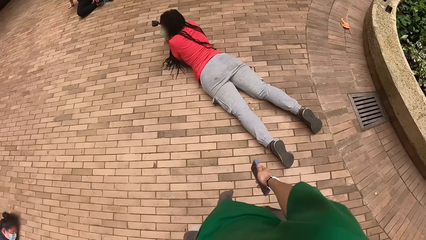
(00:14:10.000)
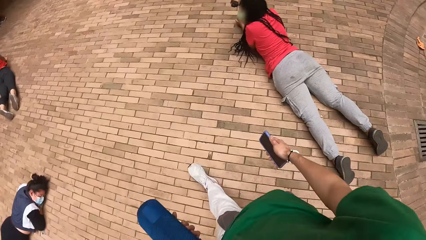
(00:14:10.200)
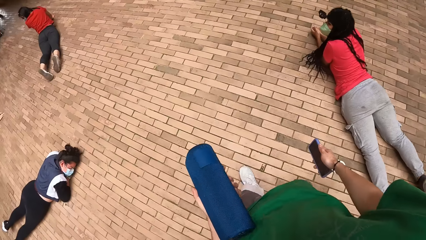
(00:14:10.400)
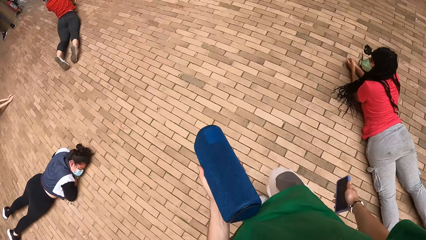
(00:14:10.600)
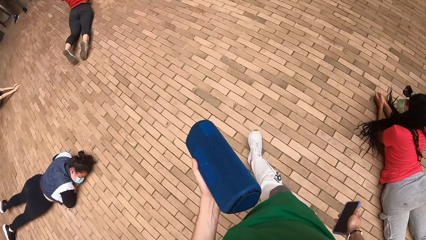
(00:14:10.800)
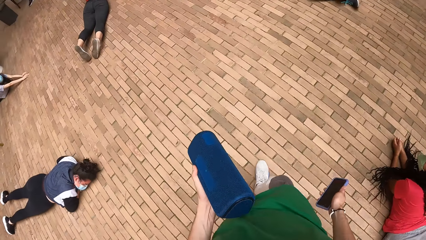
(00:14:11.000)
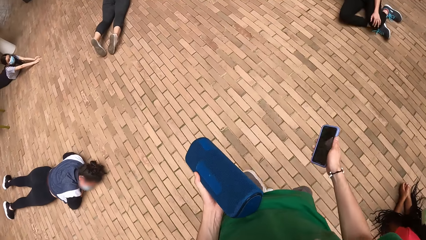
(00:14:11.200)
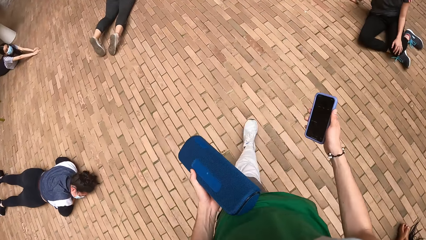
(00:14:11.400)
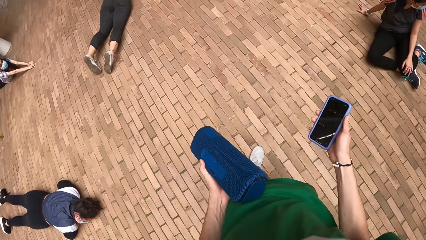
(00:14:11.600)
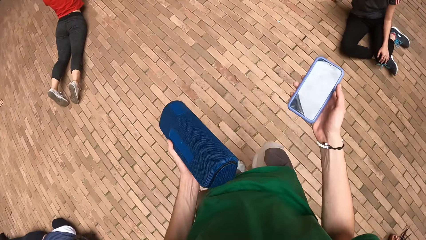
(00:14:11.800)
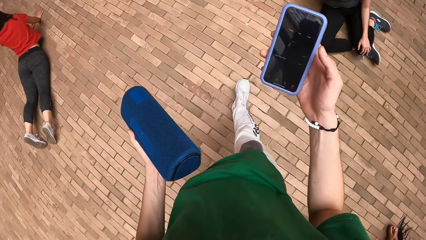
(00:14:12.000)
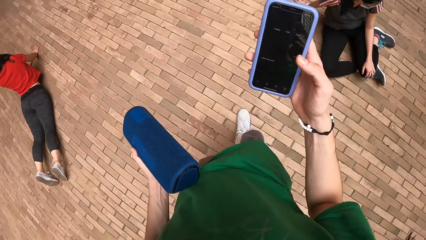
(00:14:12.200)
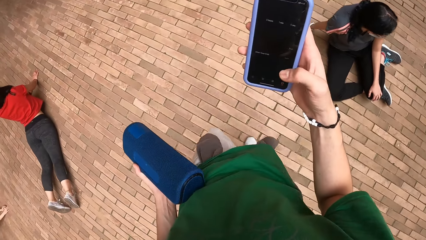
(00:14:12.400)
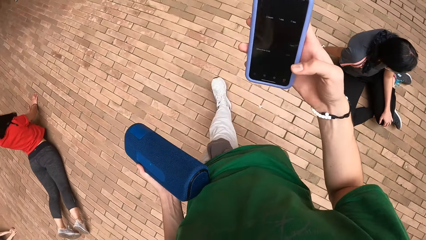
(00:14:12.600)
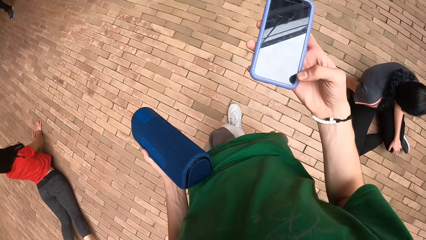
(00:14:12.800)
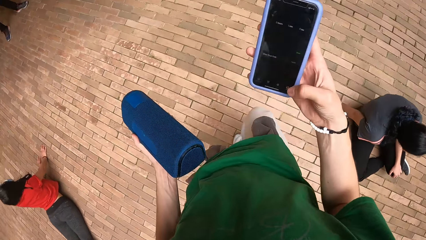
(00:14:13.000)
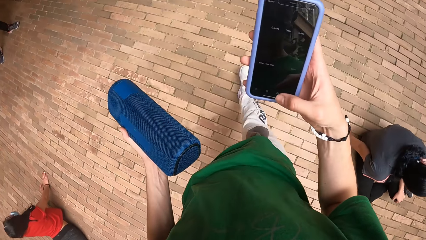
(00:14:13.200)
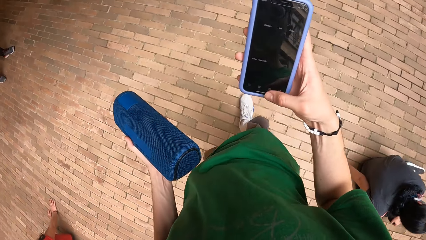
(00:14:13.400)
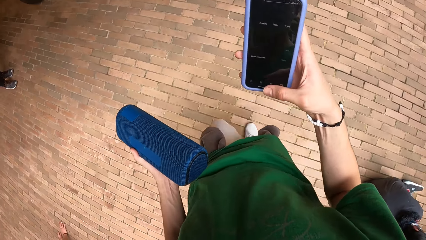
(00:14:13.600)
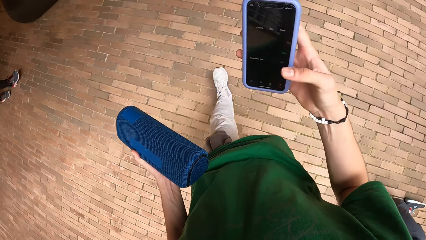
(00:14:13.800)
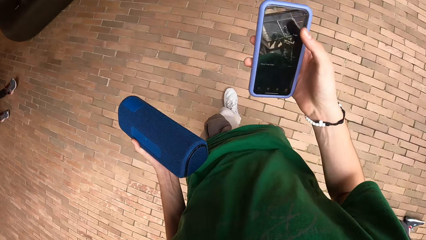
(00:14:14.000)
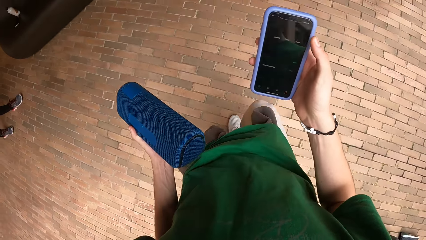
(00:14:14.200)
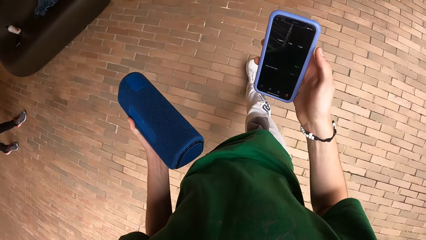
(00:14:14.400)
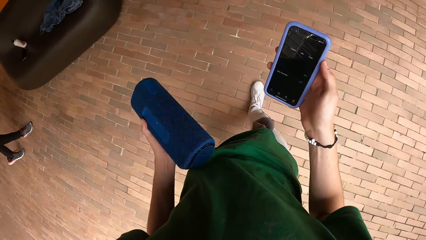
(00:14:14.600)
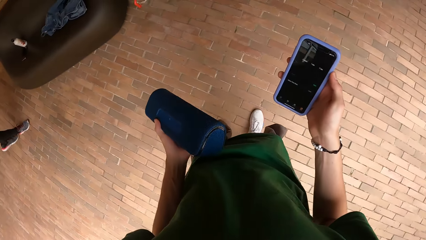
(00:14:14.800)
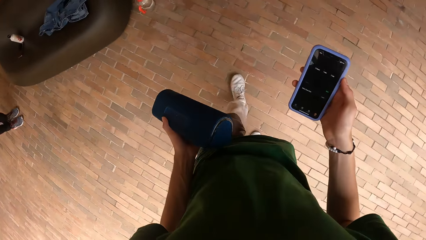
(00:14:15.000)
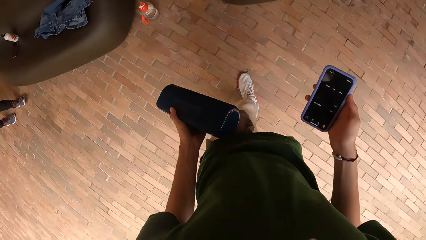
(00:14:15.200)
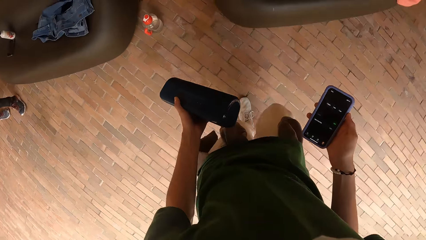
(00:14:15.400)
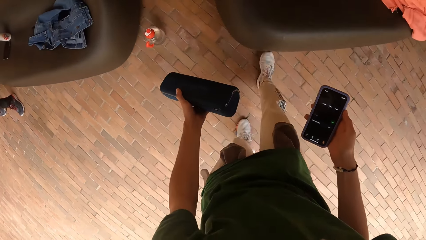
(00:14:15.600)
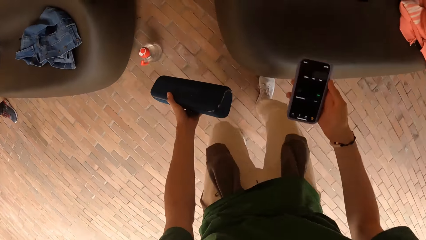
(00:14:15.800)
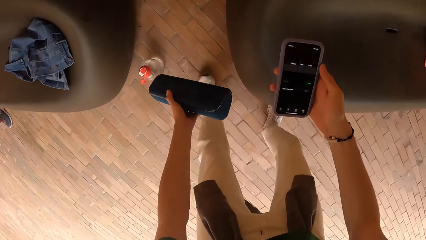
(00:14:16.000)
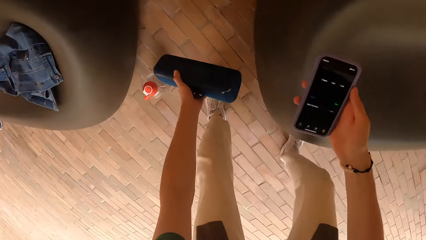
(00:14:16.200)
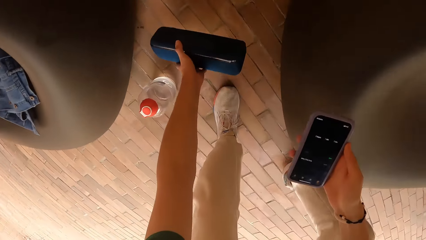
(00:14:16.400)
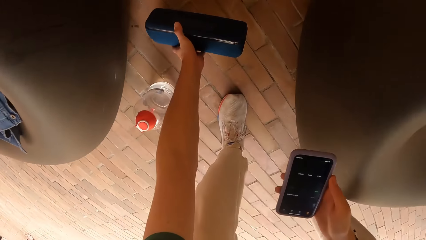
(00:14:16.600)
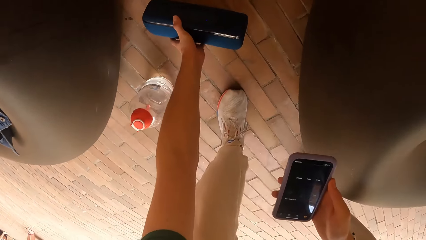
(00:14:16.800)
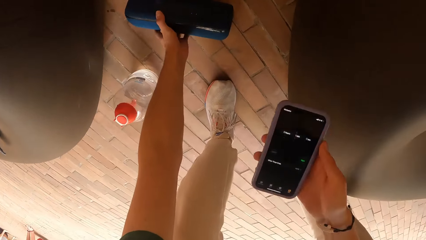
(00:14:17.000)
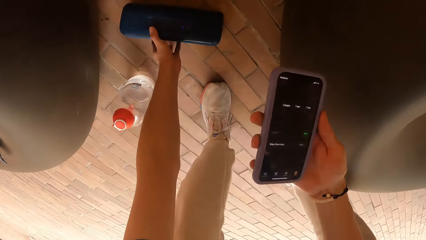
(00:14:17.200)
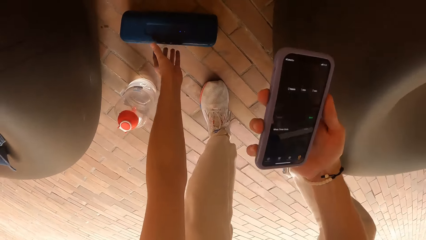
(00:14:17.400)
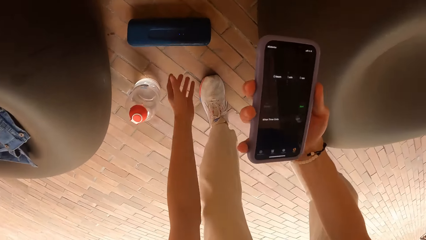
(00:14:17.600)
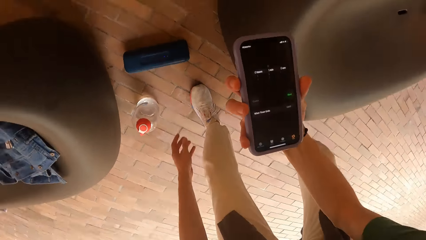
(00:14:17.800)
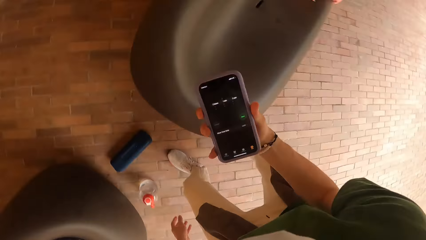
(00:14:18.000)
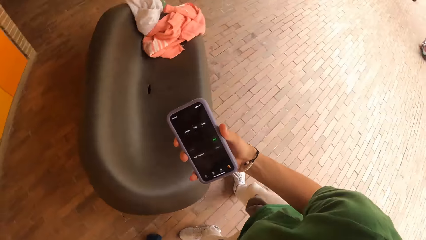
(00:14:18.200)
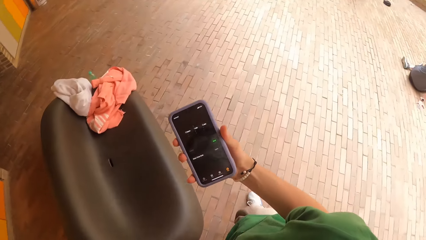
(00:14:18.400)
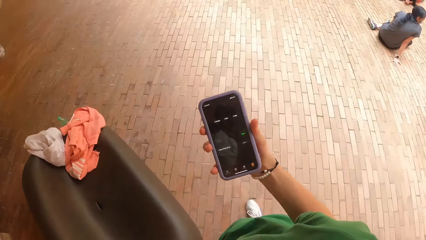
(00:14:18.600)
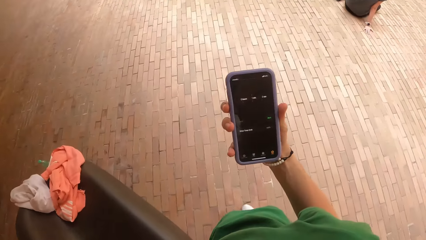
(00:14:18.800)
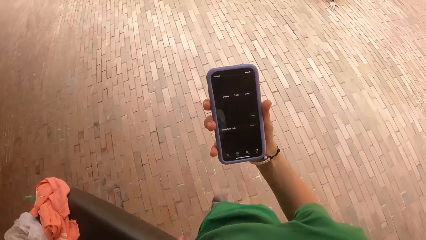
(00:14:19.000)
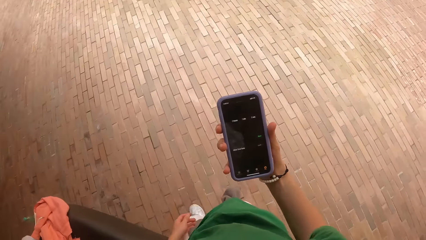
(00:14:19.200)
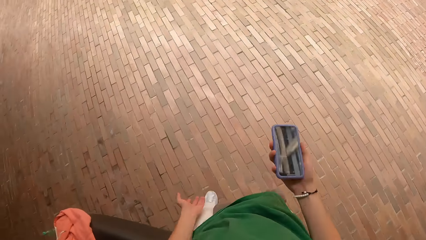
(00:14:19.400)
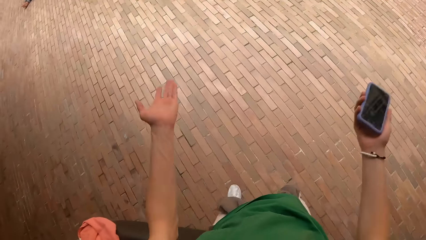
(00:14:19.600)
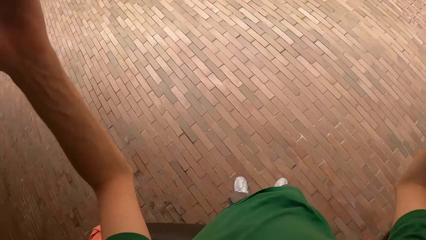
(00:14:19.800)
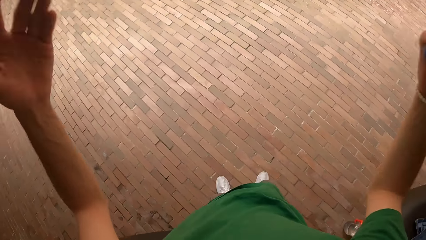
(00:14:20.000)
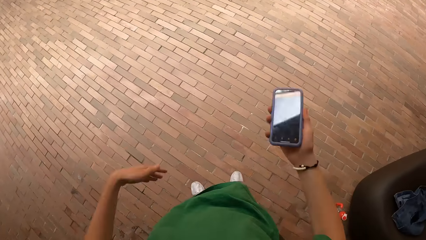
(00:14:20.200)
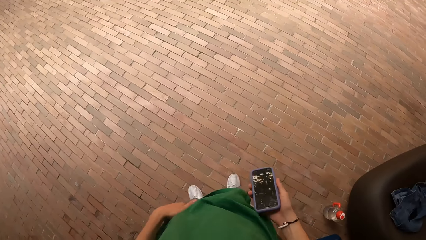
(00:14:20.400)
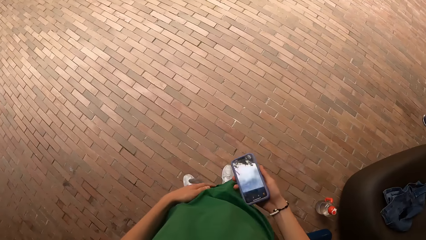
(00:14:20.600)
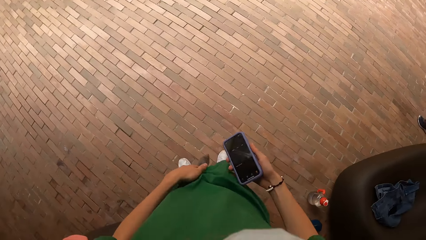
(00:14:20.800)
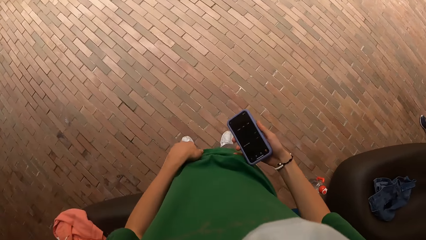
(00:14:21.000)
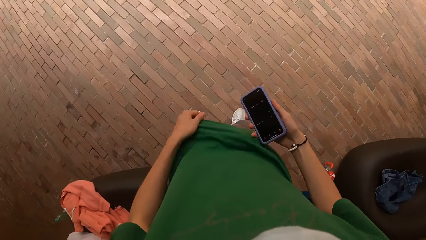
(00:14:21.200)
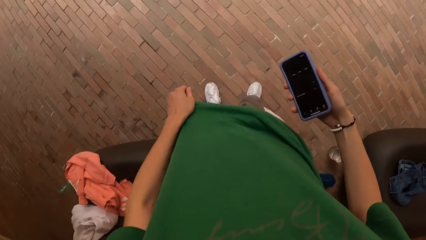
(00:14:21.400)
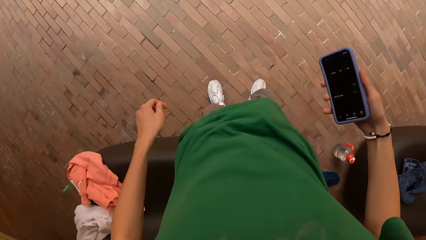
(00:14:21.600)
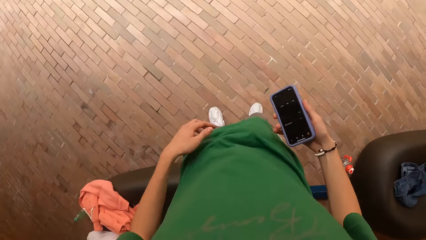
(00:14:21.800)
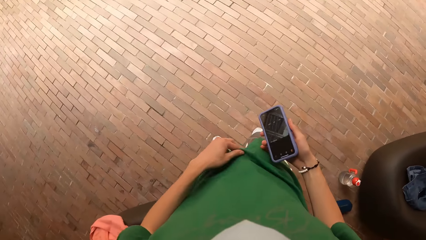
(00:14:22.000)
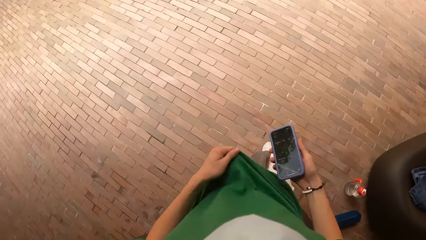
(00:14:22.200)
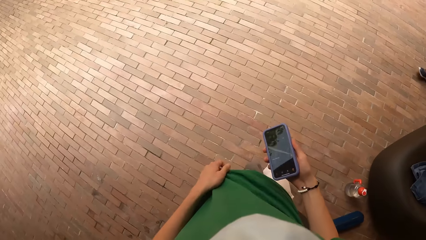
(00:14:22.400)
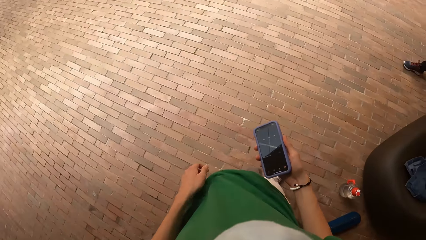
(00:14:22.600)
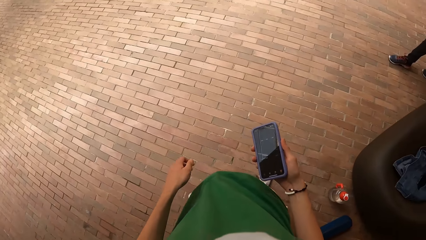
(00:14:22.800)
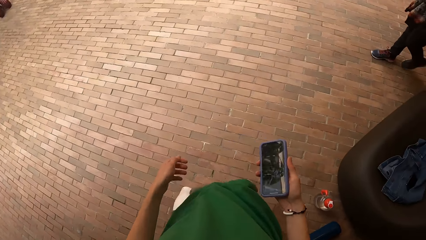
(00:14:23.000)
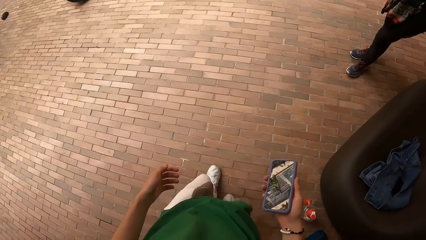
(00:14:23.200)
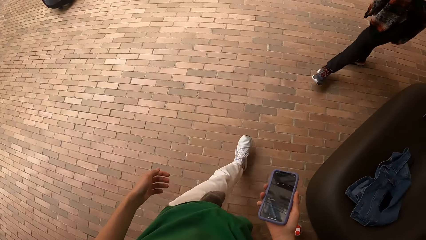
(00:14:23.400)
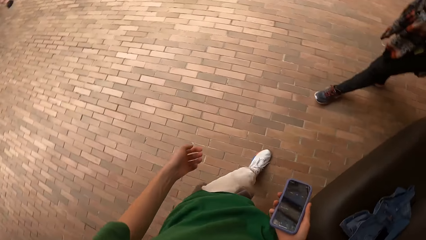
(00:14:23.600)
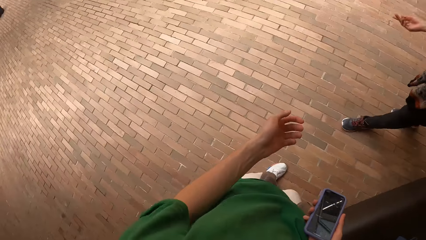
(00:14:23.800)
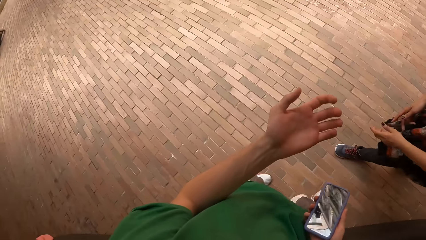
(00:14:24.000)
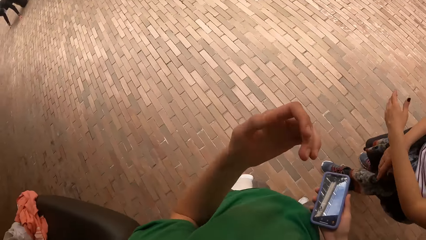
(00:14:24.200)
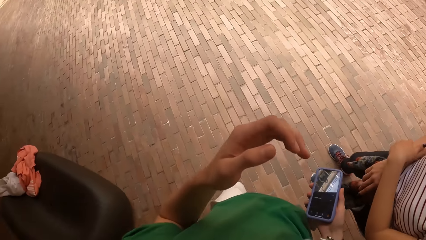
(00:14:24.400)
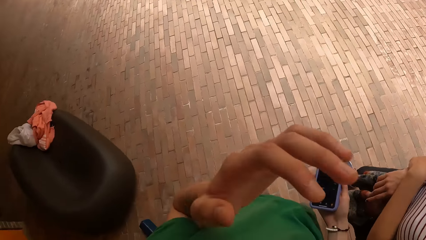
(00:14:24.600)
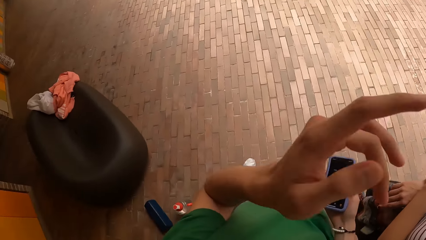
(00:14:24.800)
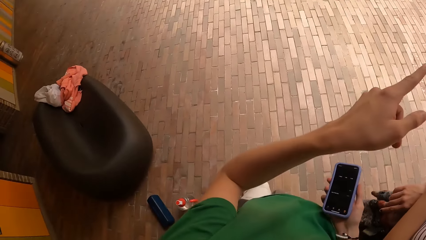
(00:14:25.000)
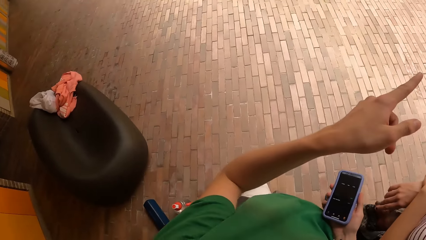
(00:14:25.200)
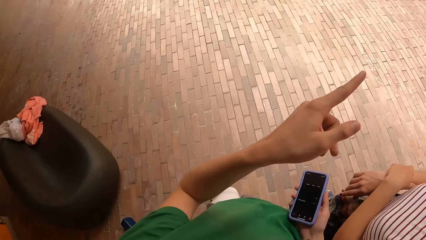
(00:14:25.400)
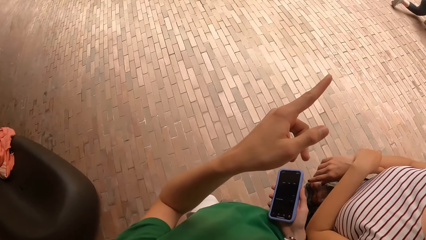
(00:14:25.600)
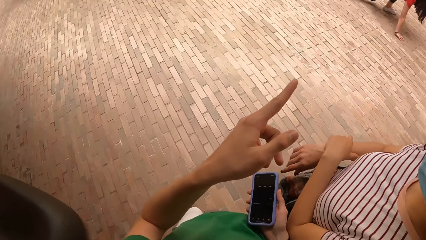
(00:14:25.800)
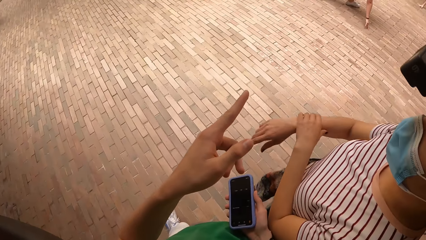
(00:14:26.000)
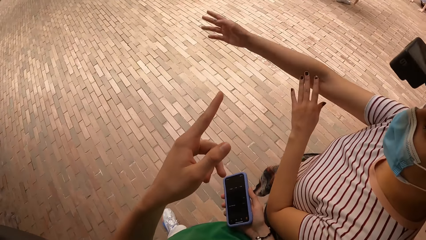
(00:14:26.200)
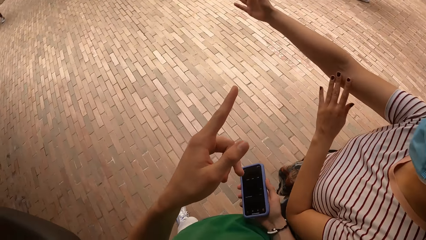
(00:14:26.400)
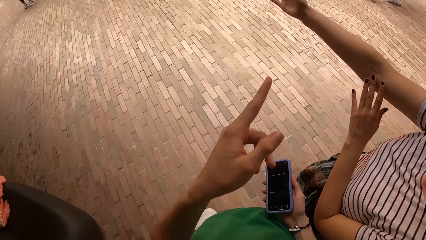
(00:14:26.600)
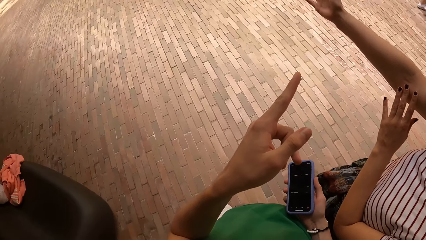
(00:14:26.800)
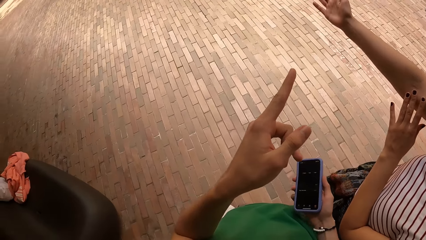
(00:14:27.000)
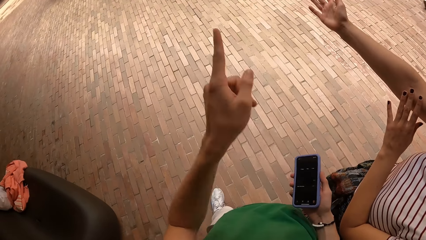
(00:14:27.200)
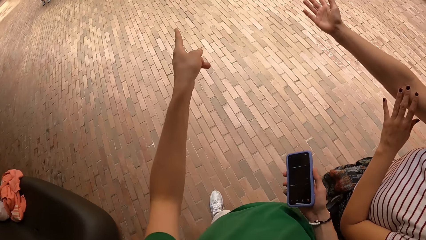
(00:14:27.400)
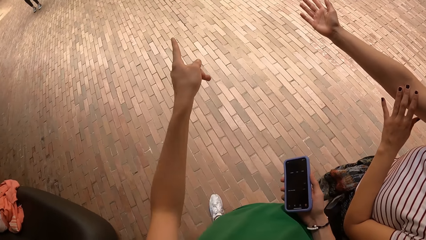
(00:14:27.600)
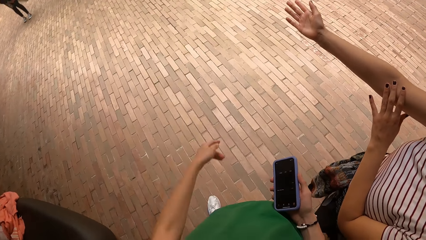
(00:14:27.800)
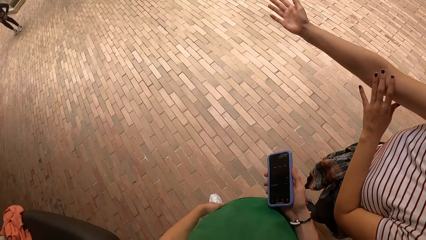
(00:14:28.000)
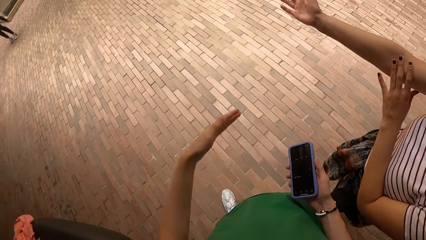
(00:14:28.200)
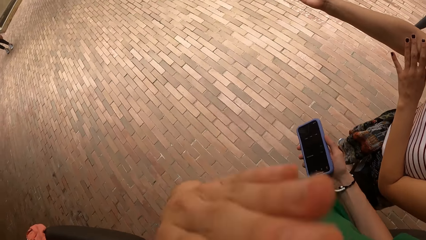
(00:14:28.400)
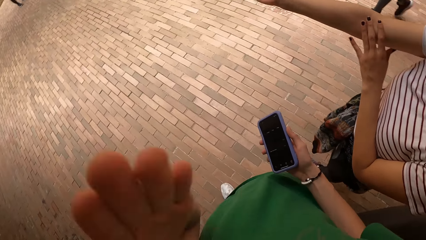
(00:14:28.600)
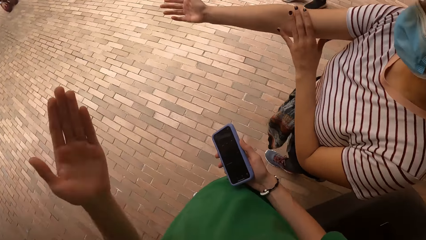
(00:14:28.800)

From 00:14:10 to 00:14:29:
The camera wearer walks around. He presses the phone with his right hand. He drops a Bluetooth speaker on the floor with his left hand. He turns around. He instructs a group of people. He moves hands. He touches the cloth with the left hand. He interacts with a woman.
